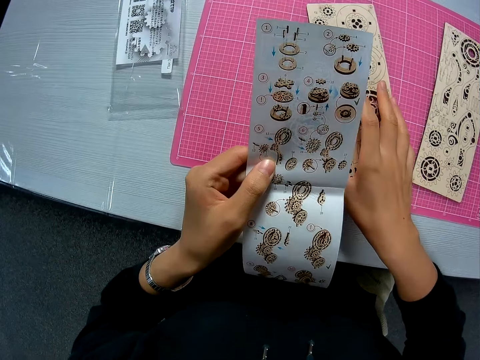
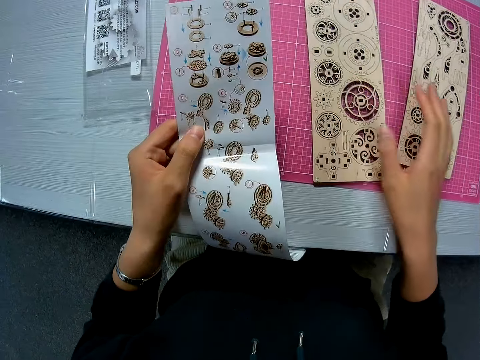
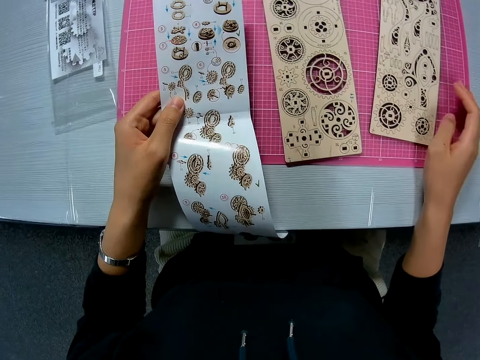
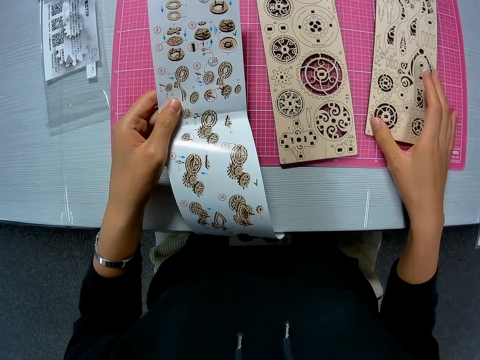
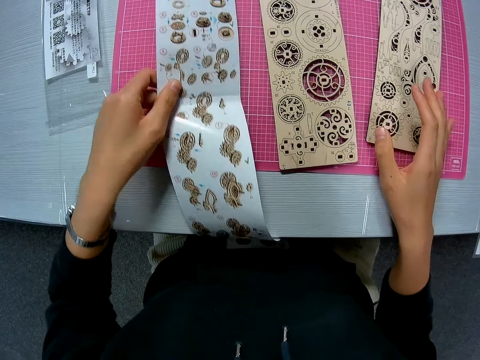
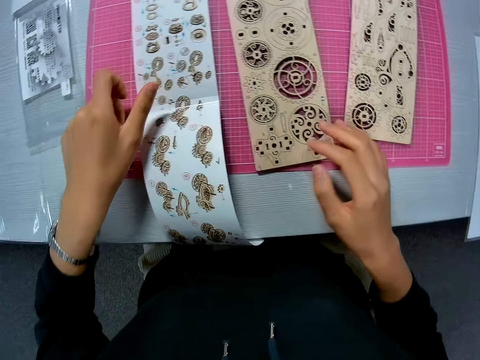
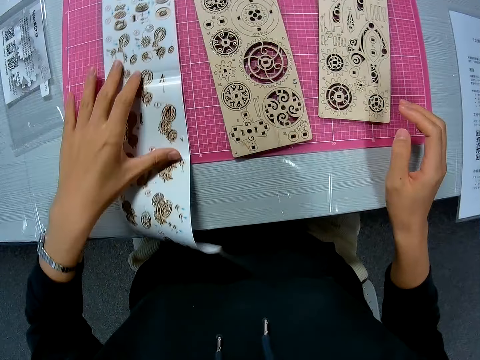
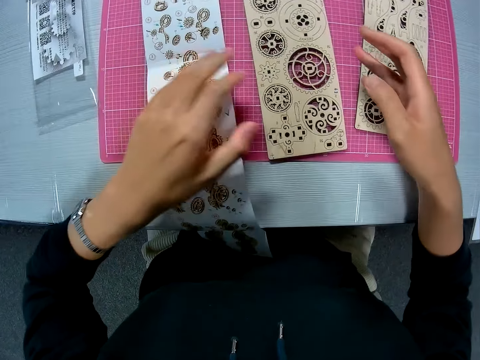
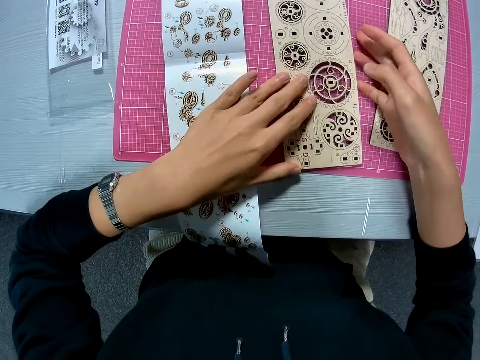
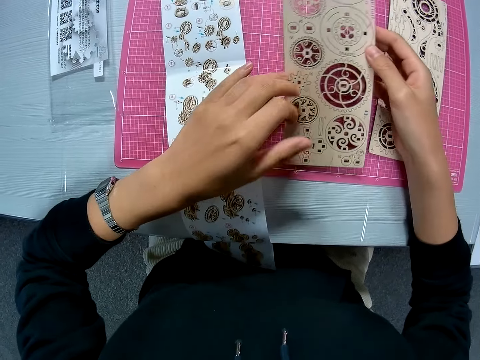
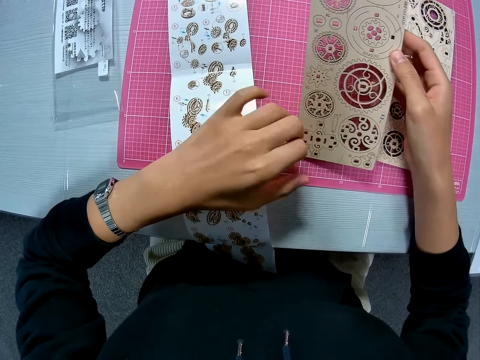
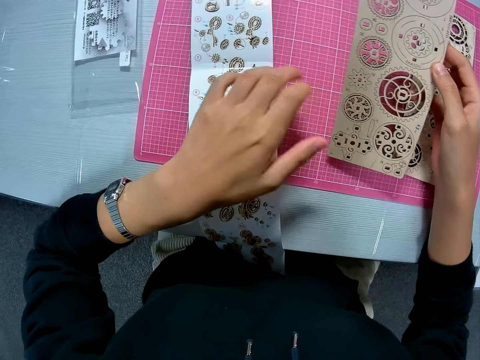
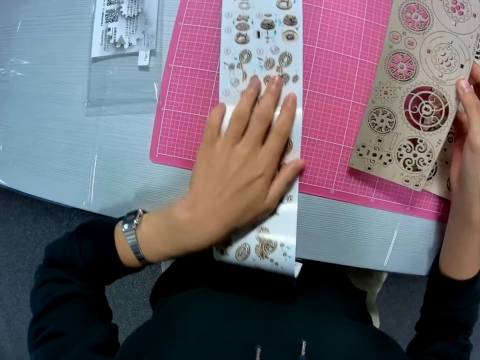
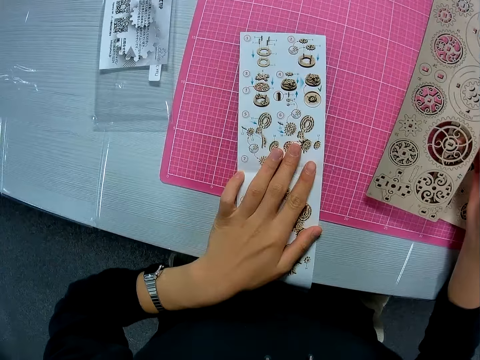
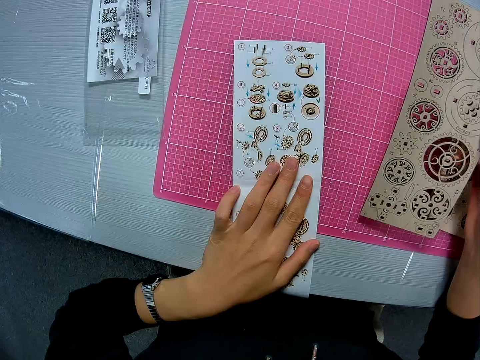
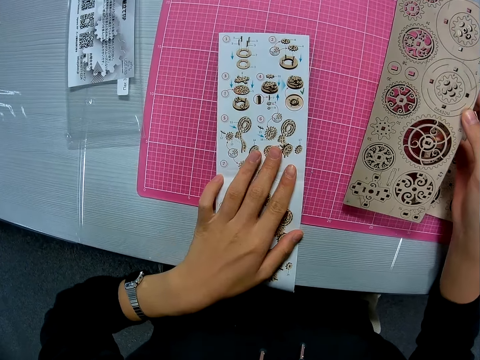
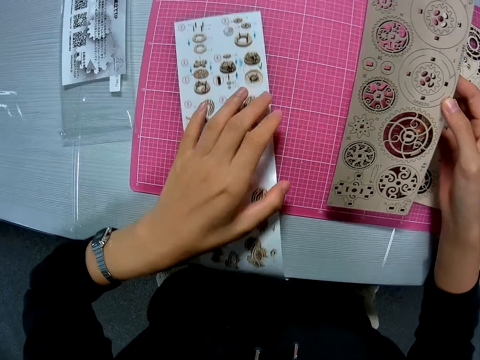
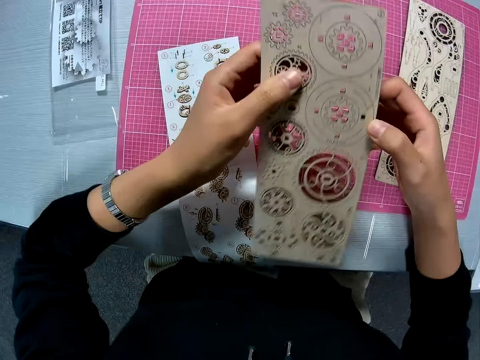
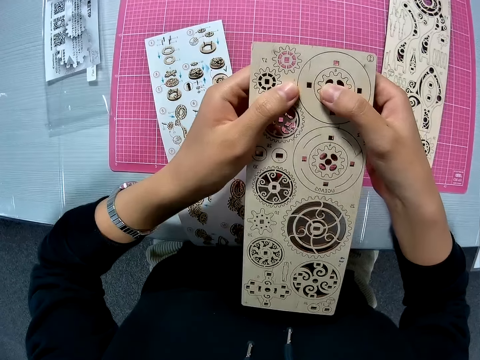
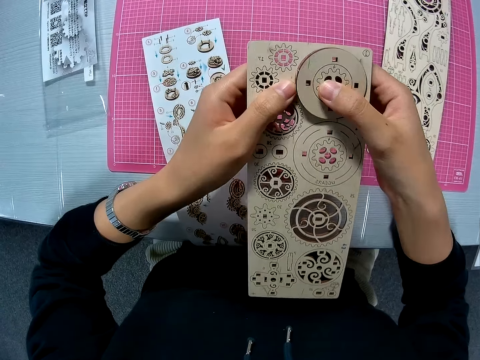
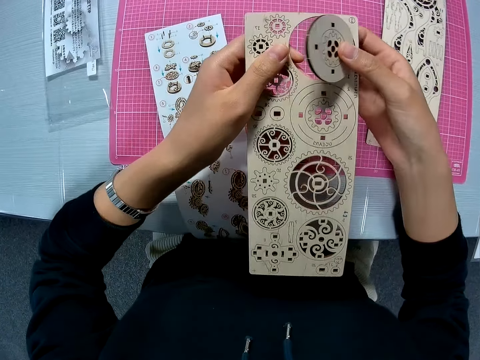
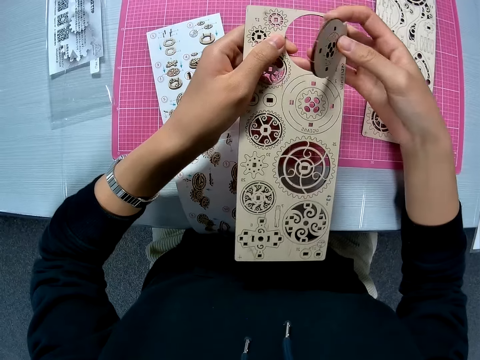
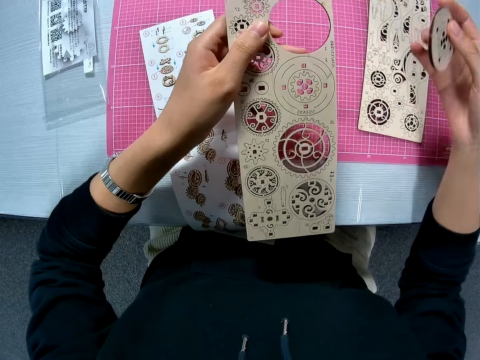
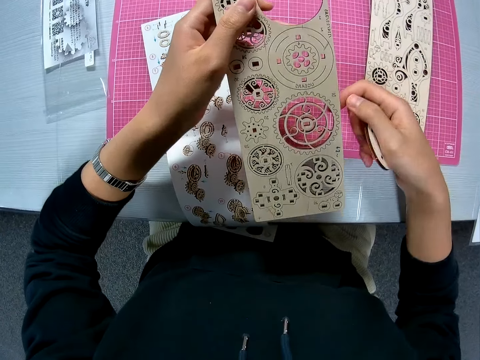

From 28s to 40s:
The camera wearer moves the first puzzle sheet on the pink sheet on the table with her right hand. She places the instruction manual on the pink sheet on the table. She moves the instruction manual briefly with her left hand. She picks up the first puzzle sheet from the pink sheet on the table. She rubs her left thumb together with her left index finger. She moves the instruction manual briefly with her left hand. She looks at the paper. She holds the puzzle sheet with both hands. She cuts out a puzzle piece from the puzzle sheet with her right hand.

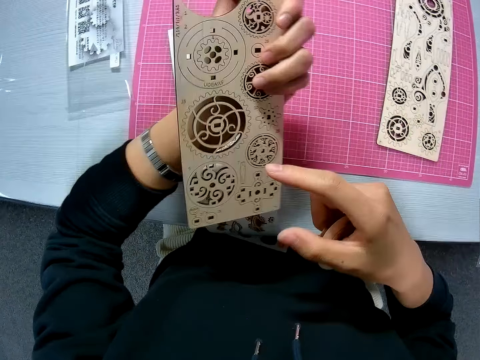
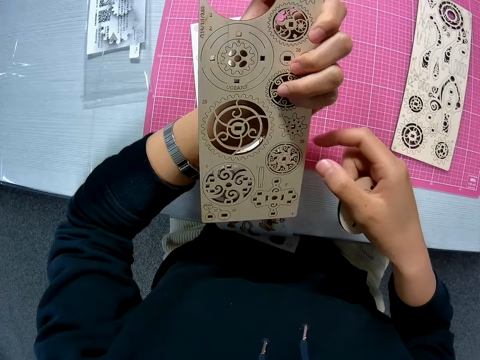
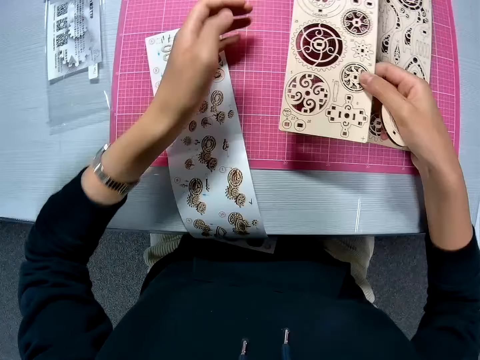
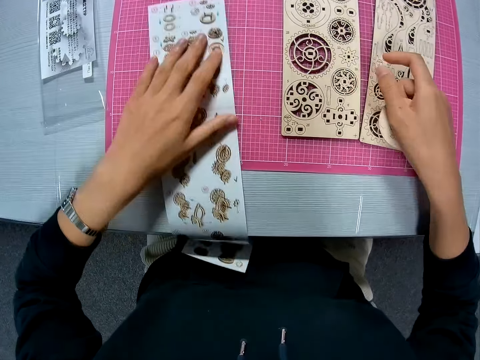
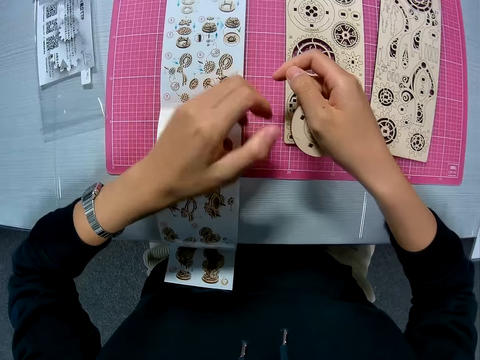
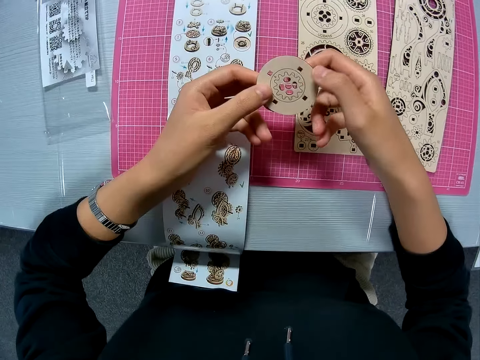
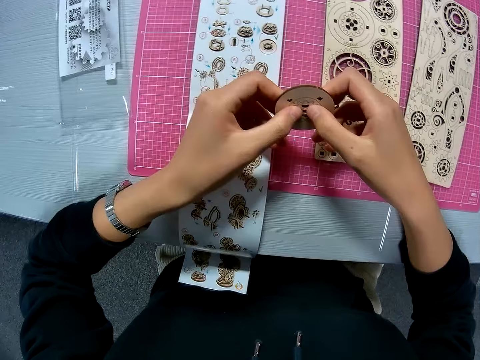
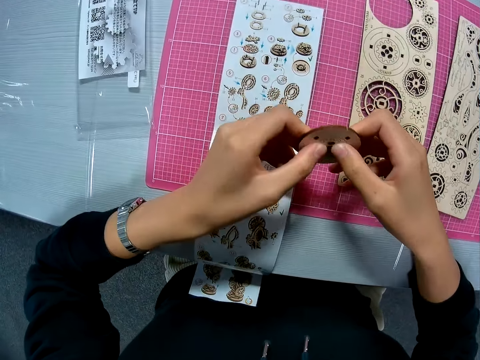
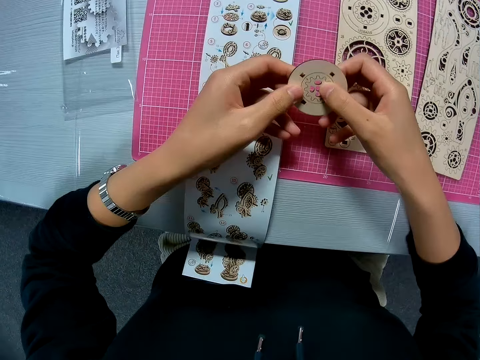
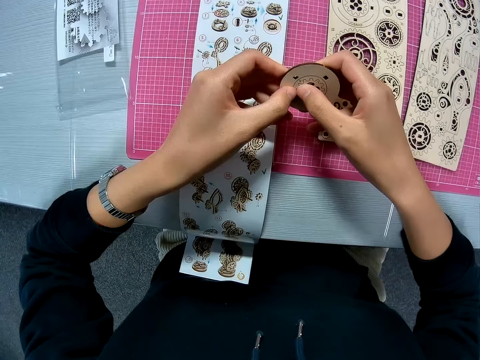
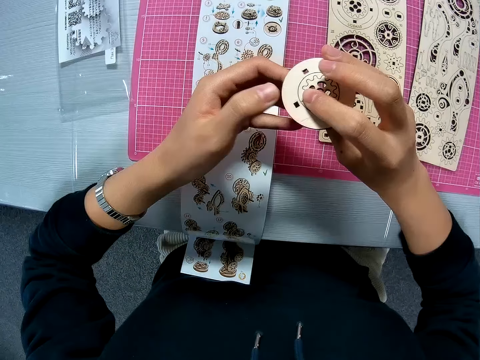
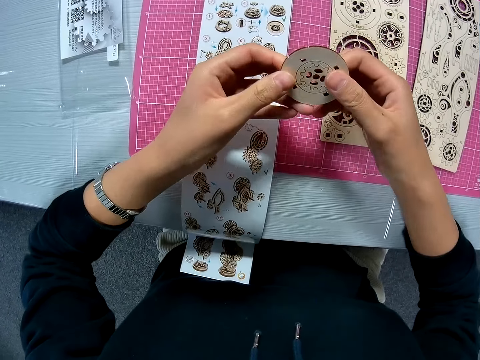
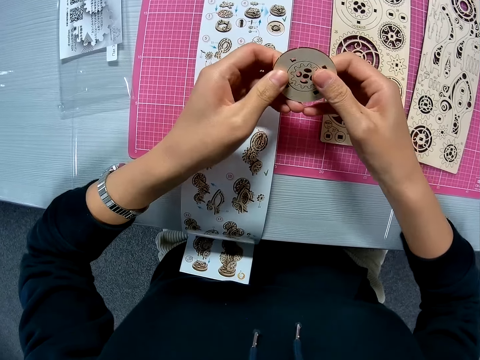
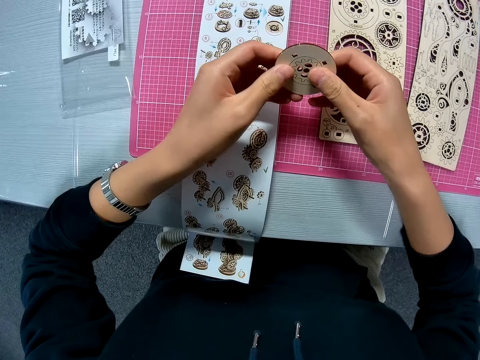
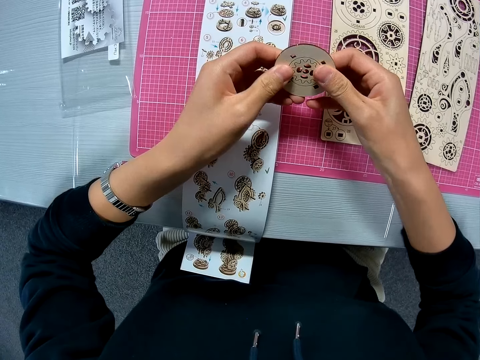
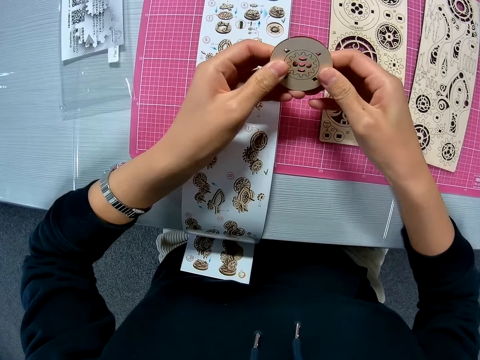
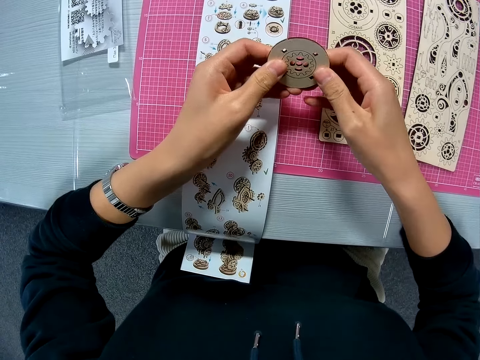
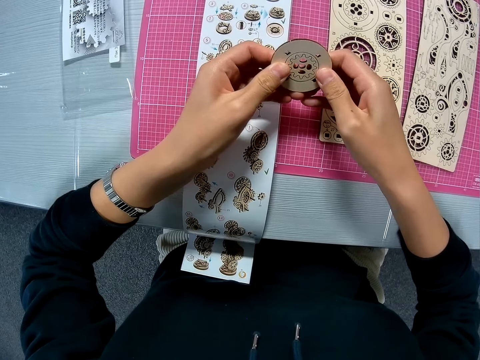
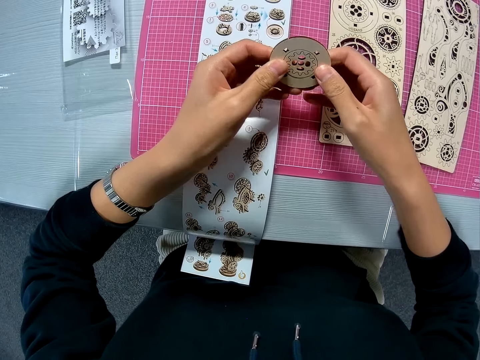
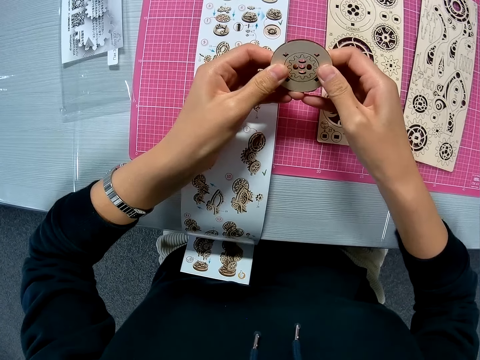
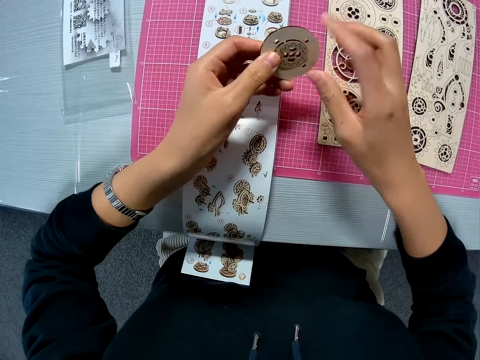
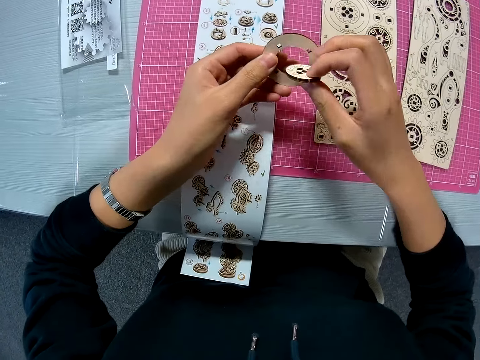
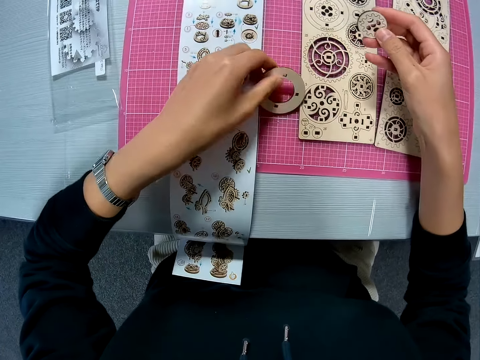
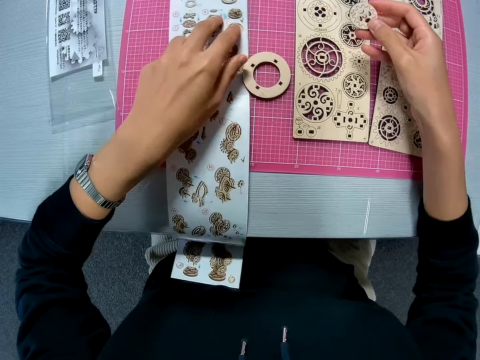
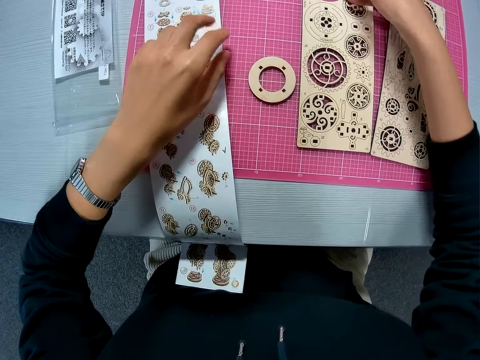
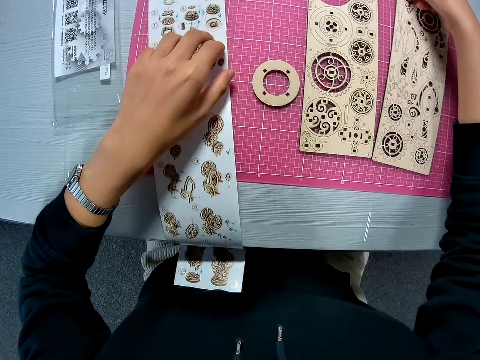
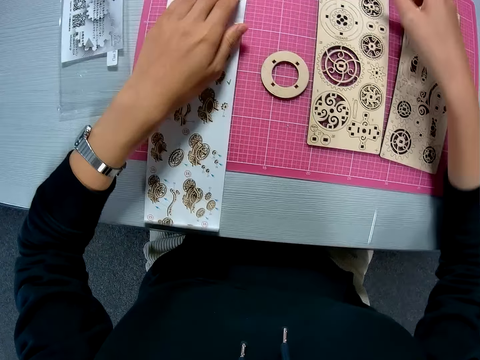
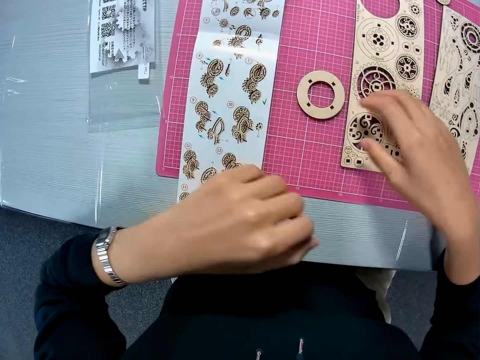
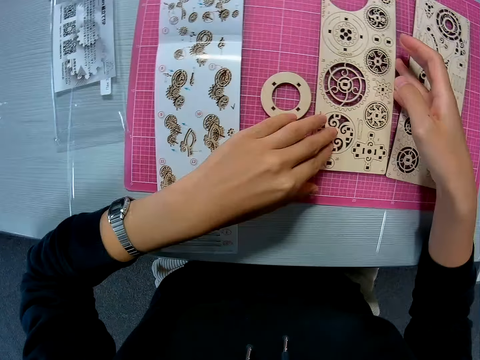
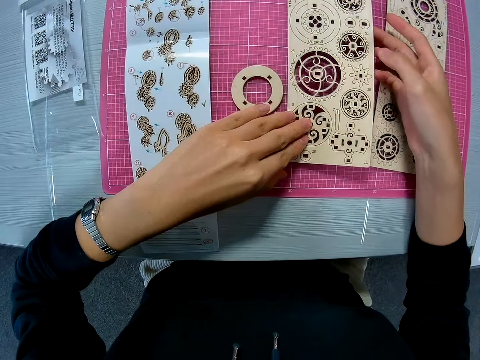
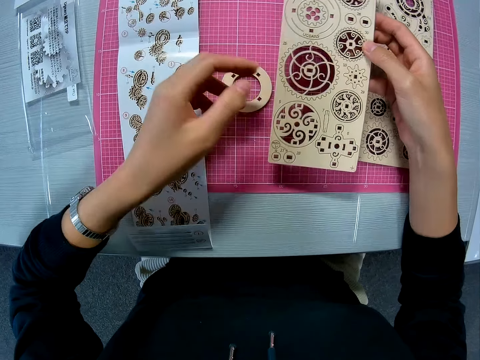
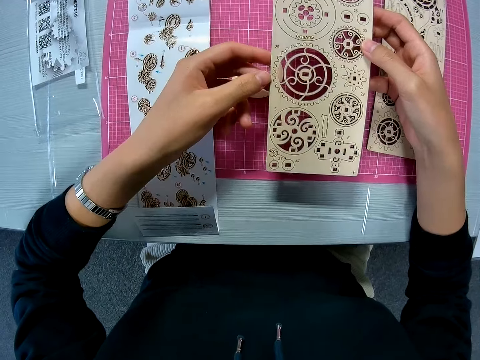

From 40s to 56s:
The camera wearer turns the puzzle sheet to the other side. She passes the puzzle sheet to her right hand. She places the puzzle sheet on the pink sheet on the table. She moves the instruction manual briefly with her left hand. She holds the puzzle piece with both hands. She touches the laser cut piece. She turns the puzzle piece briefly with both hands. She turns the puzzle piece around. She removes another puzzle piece from the puzzle piece in her hand. She drops the first puzzle piece on the pink sheet on the table. She moves the instruction manual briefly with her left hand. She drops the cut out puzzle piece on the pink sheet on the table. She picks up the first puzzle sheet from the pink sheet on the table.
